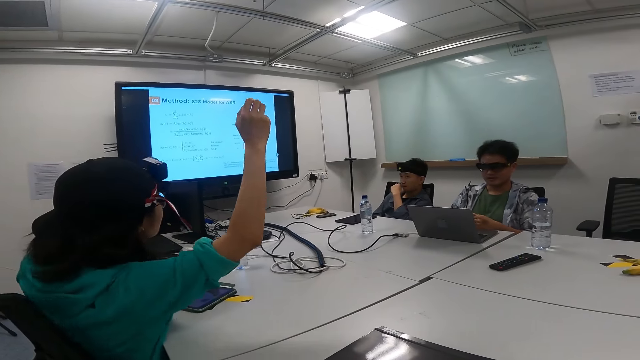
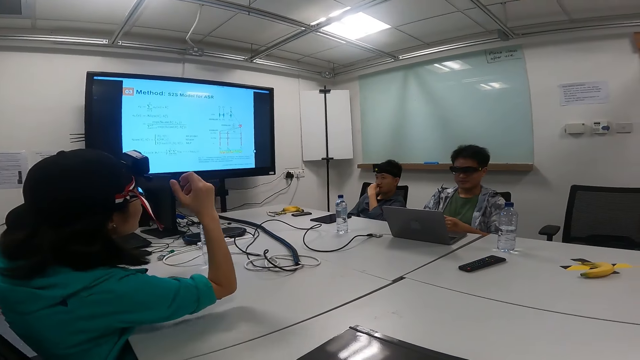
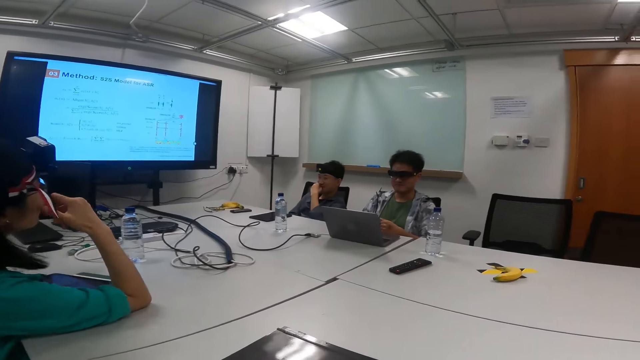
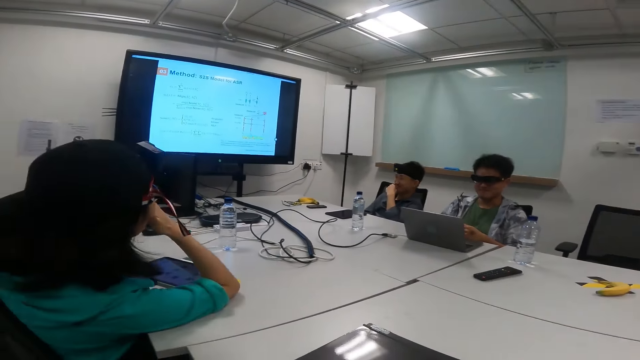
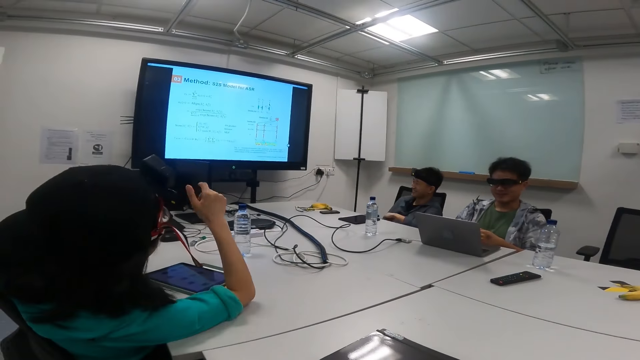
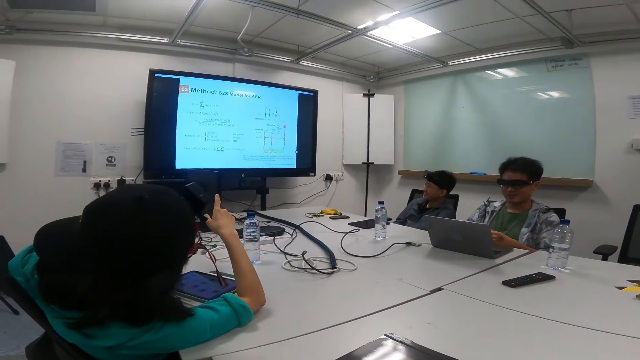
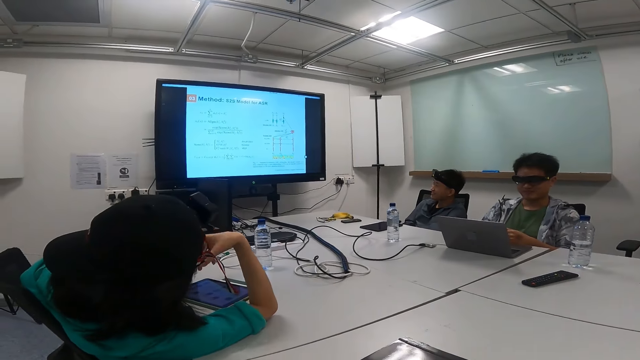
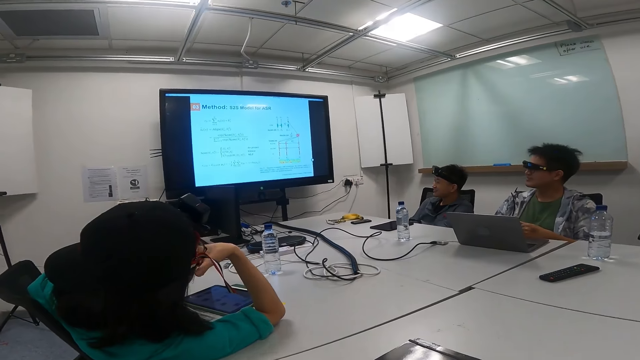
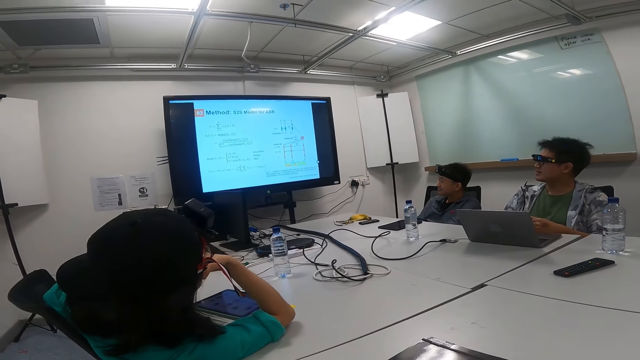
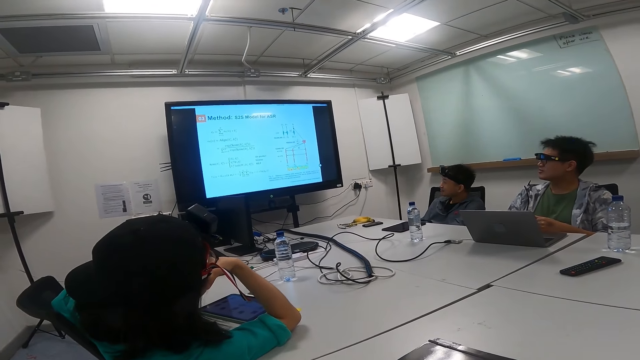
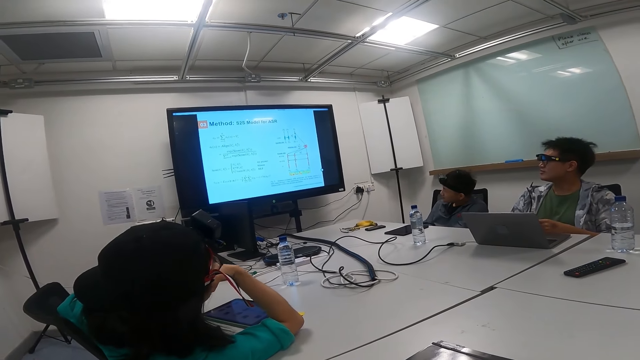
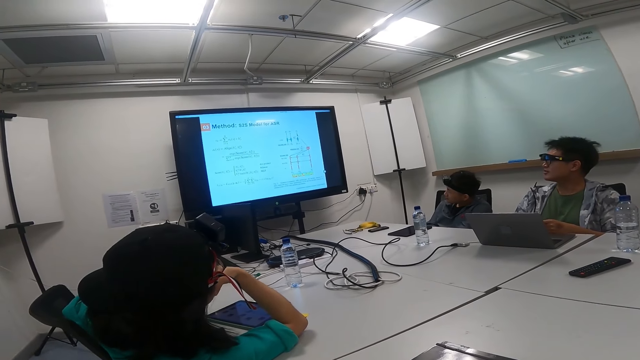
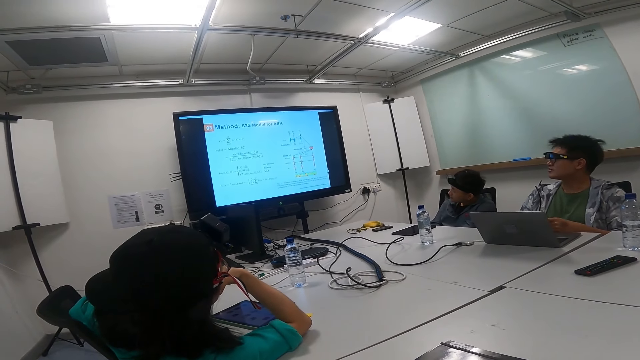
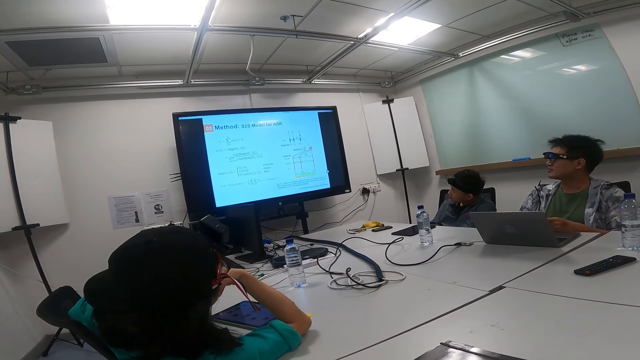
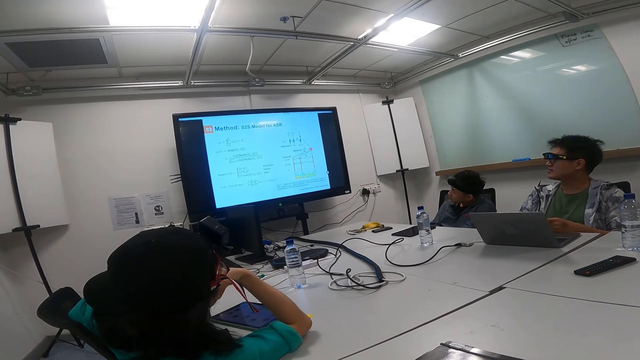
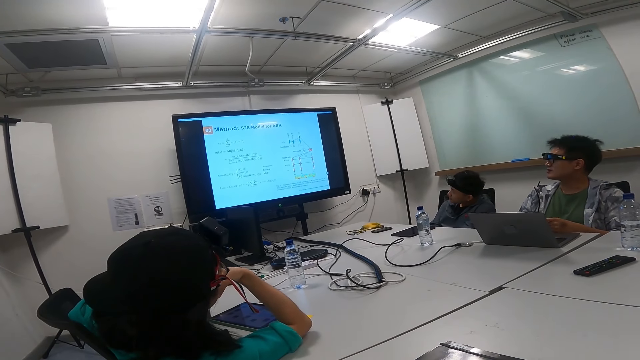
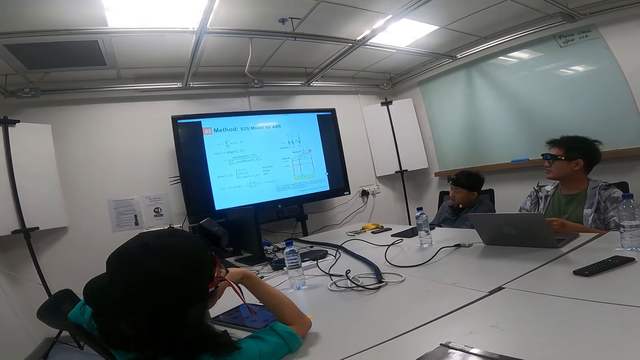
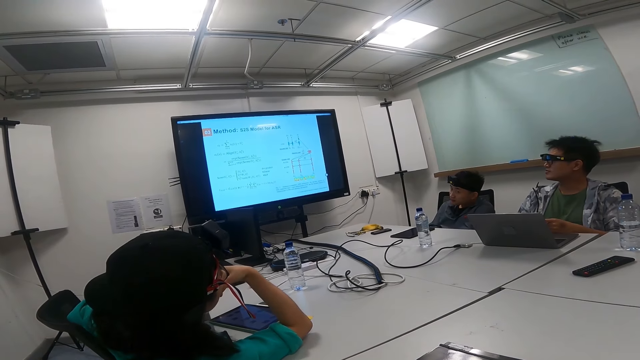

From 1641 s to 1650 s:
A person raises the hand and touches the chin. A woman talks to a man. Another person looks at the TV screen. A third person looks at the TV screen. The first person looks at the TV screen.

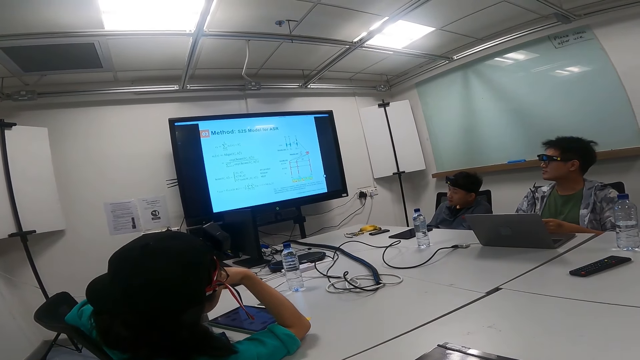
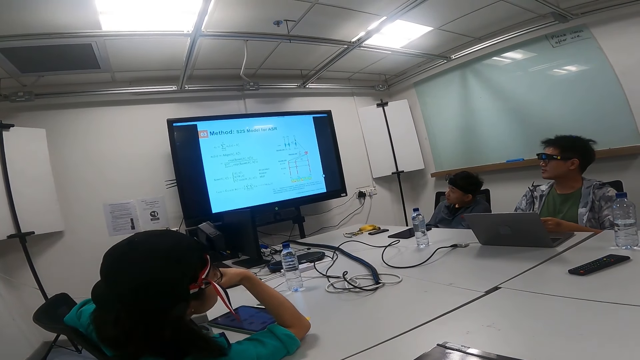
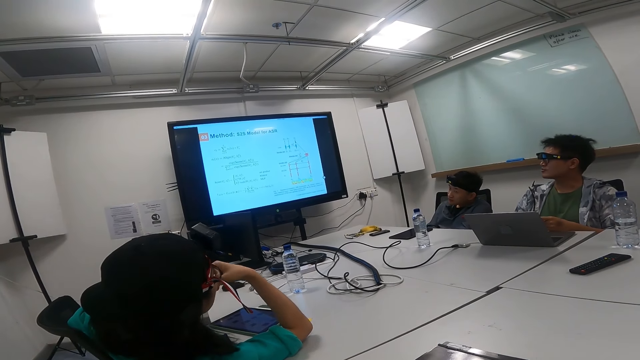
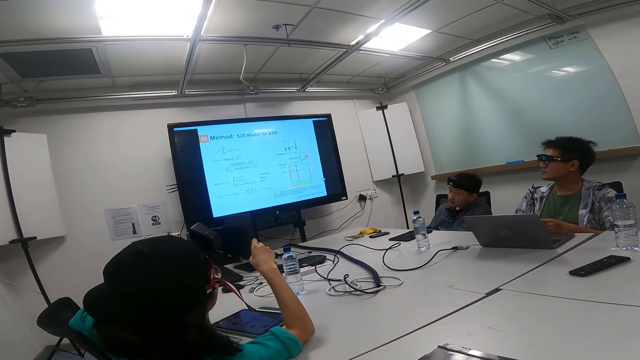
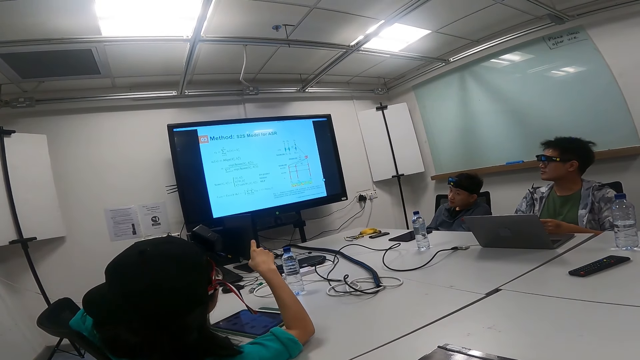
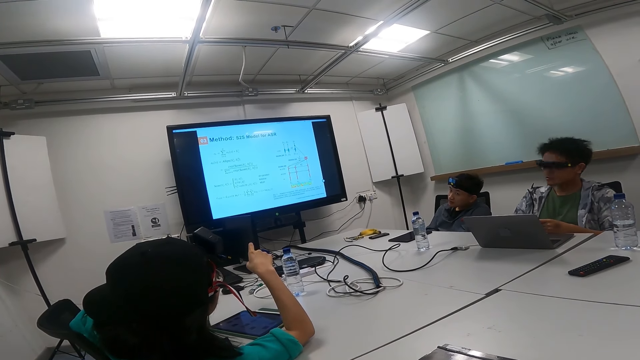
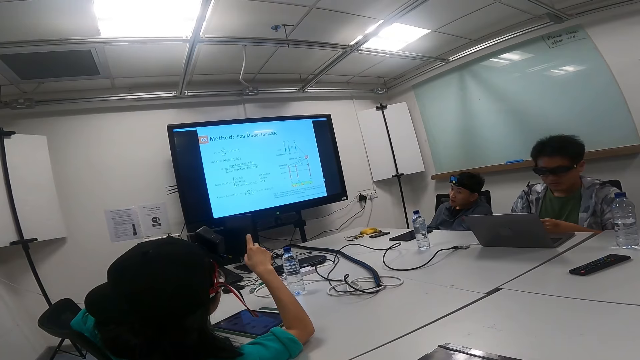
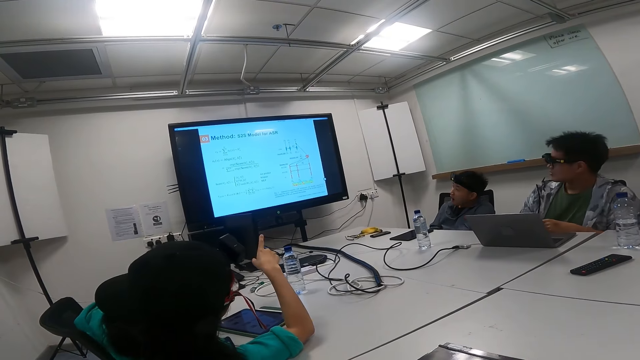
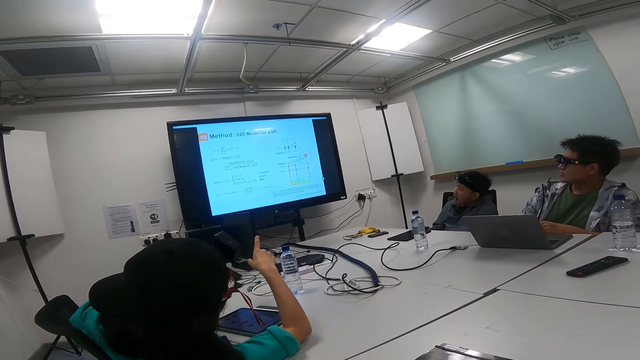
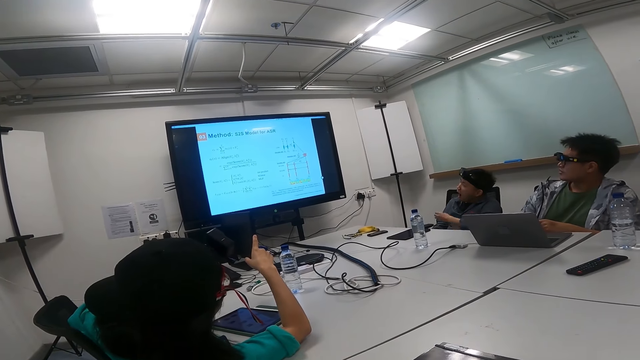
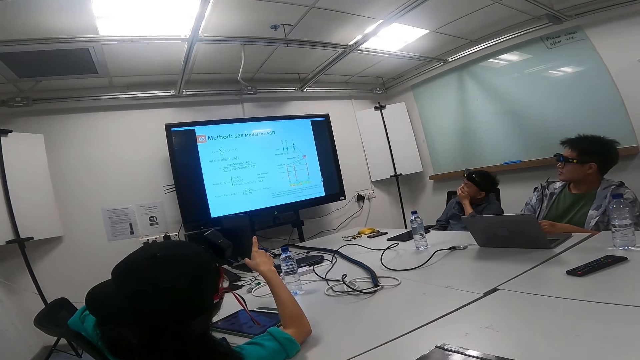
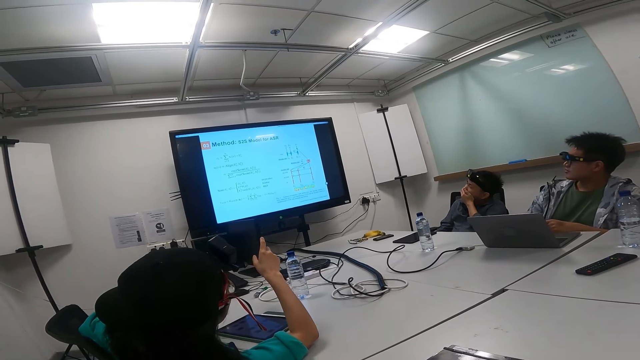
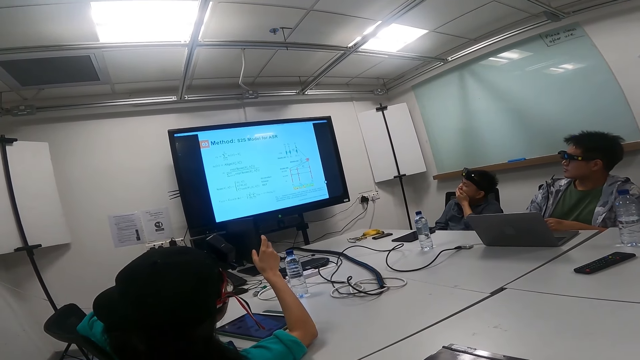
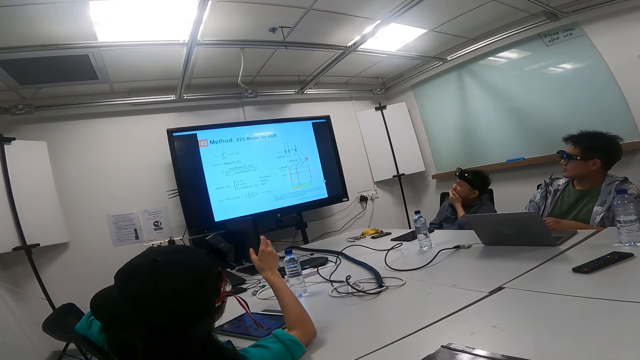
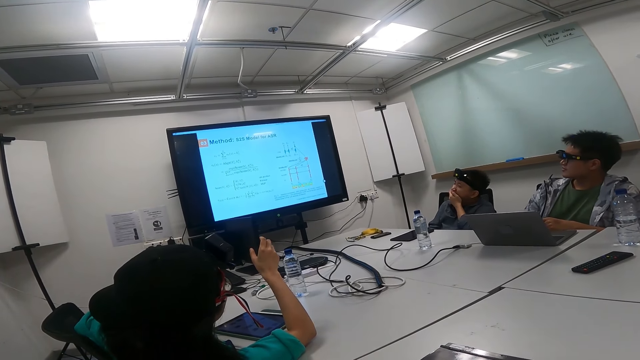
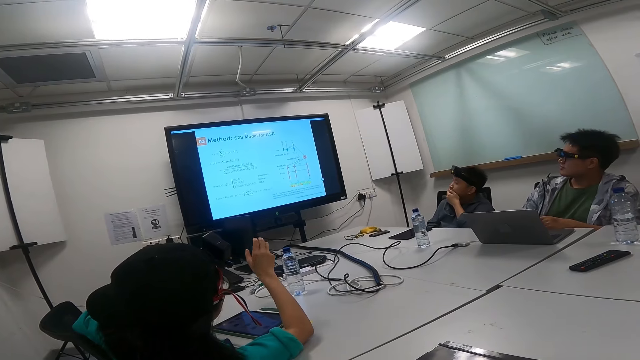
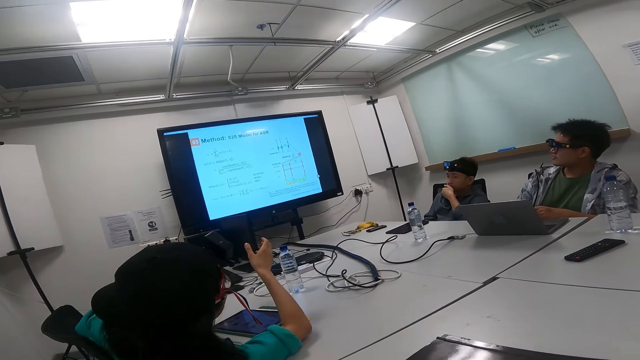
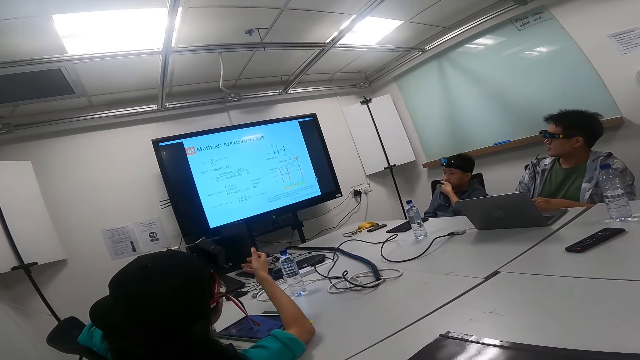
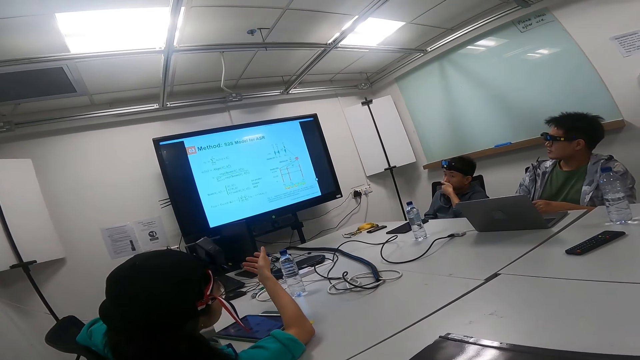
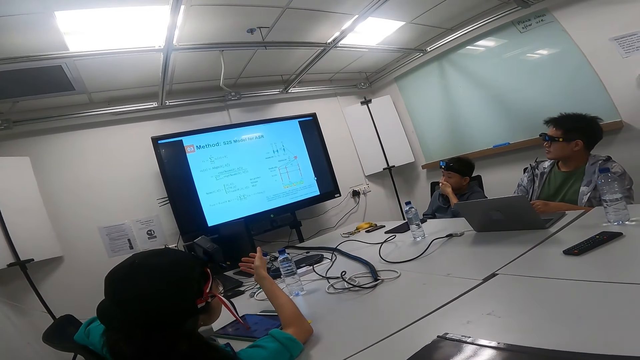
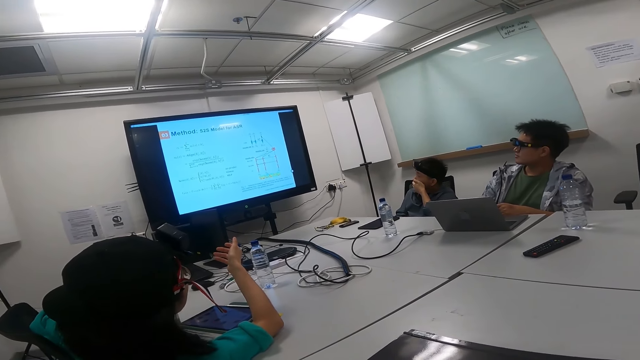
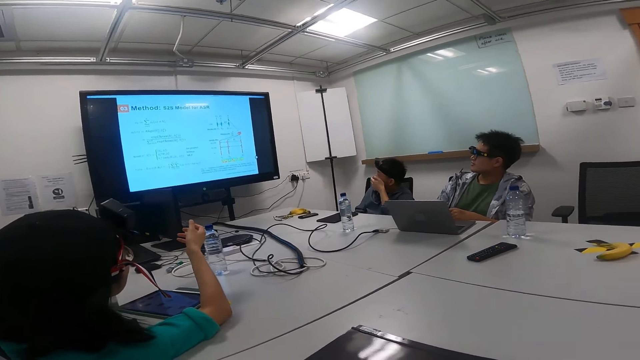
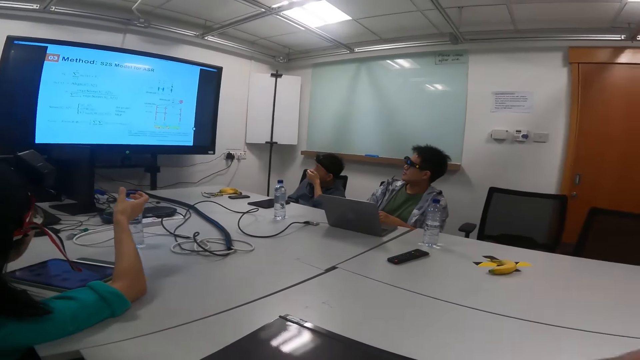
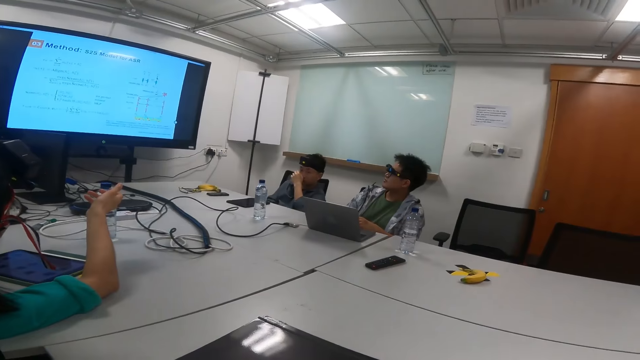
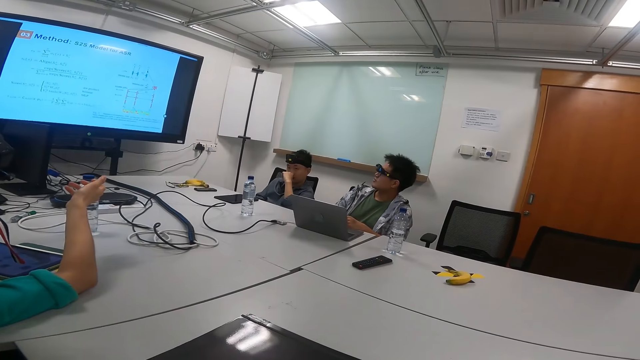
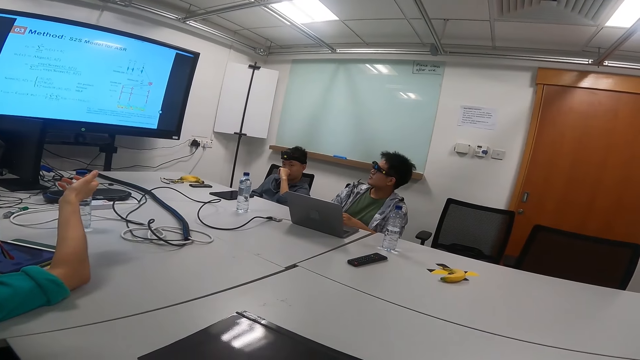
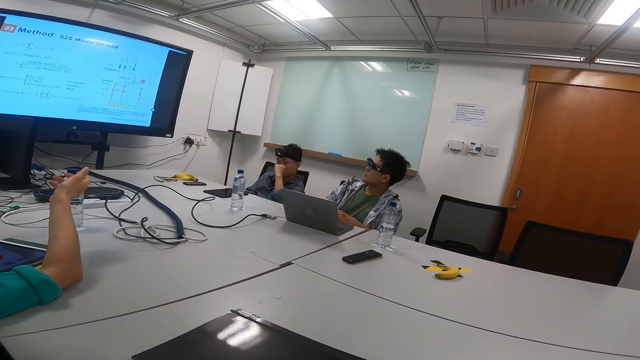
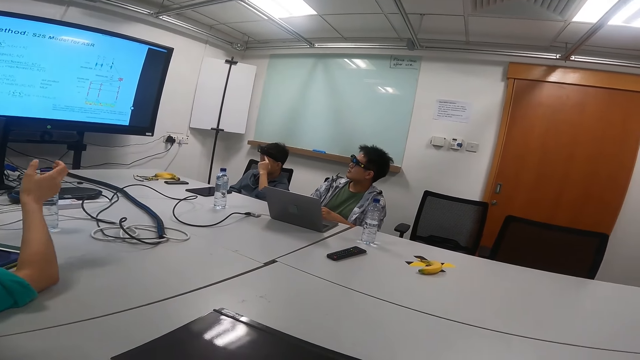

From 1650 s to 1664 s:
A man talks to a woman. A person points at the screen. The woman talks to the man. Another person touches the mouth, moves on the chair, and touches the nose. The man talks to the woman.
